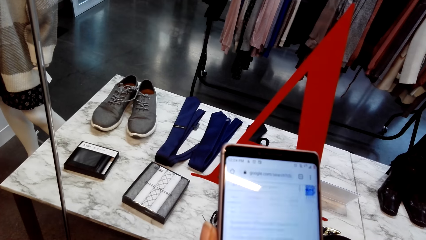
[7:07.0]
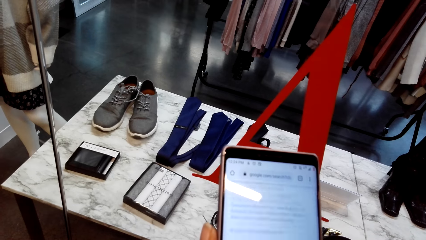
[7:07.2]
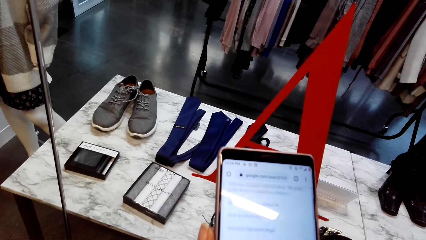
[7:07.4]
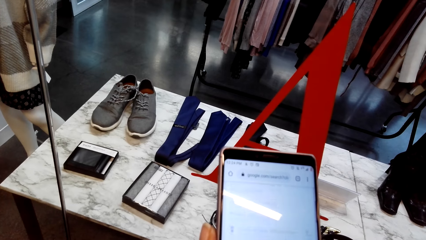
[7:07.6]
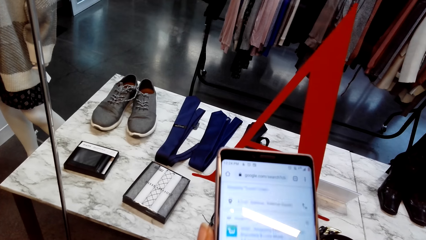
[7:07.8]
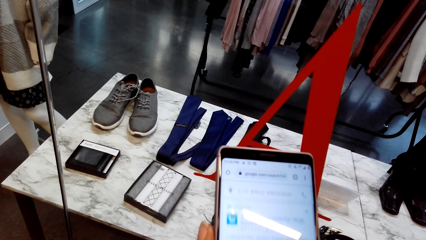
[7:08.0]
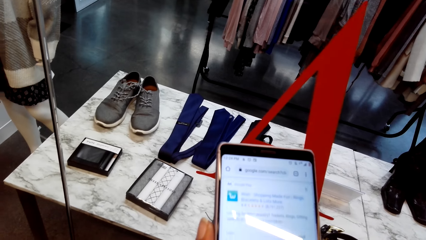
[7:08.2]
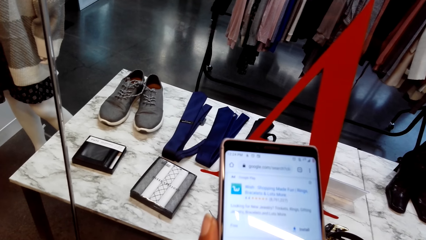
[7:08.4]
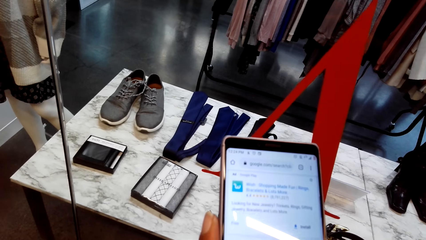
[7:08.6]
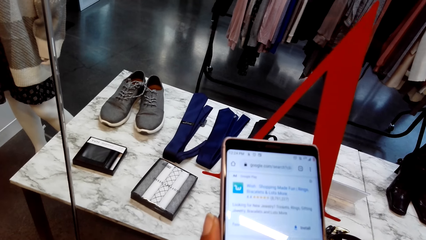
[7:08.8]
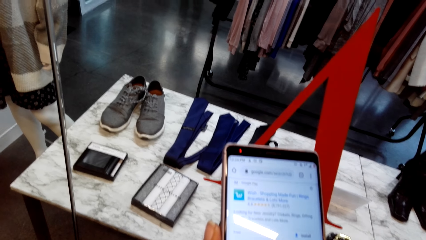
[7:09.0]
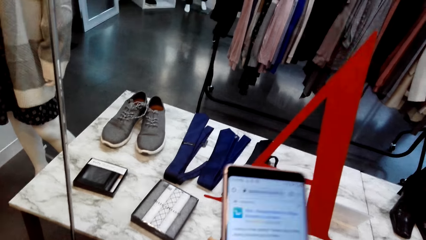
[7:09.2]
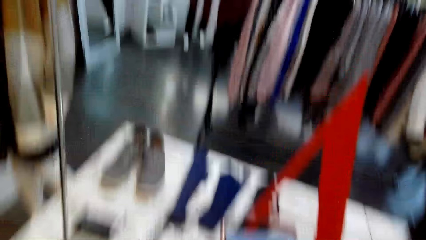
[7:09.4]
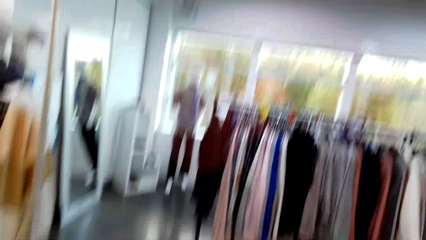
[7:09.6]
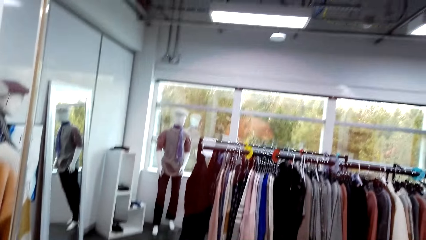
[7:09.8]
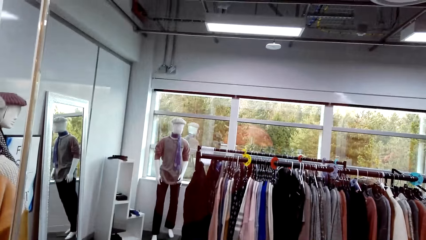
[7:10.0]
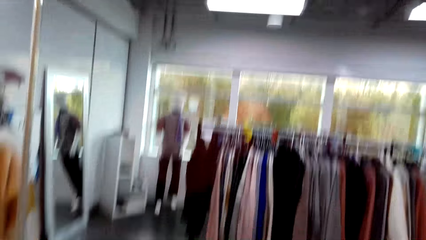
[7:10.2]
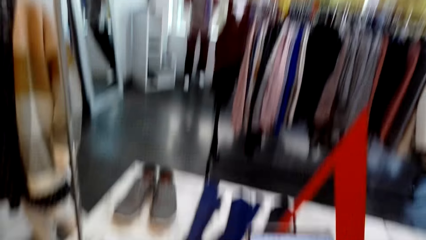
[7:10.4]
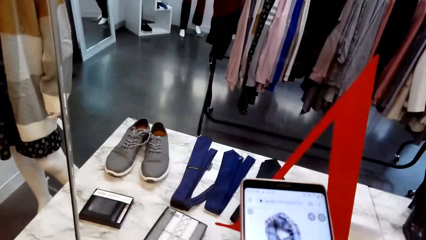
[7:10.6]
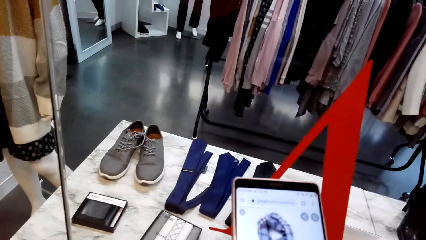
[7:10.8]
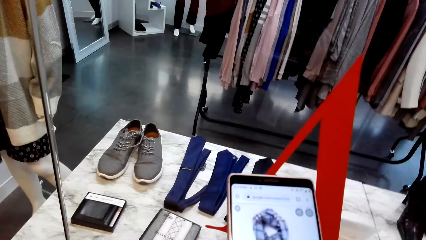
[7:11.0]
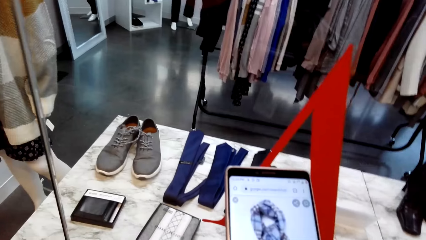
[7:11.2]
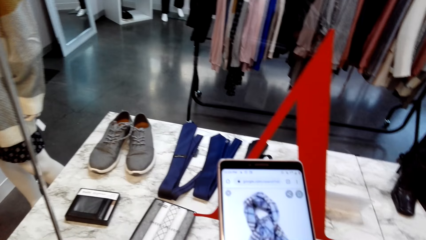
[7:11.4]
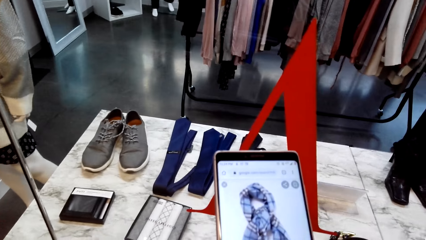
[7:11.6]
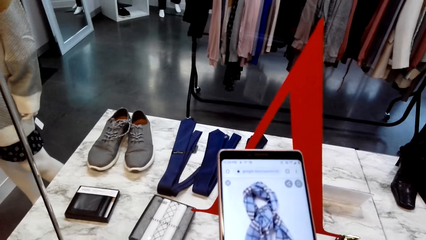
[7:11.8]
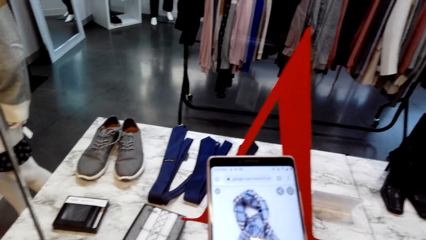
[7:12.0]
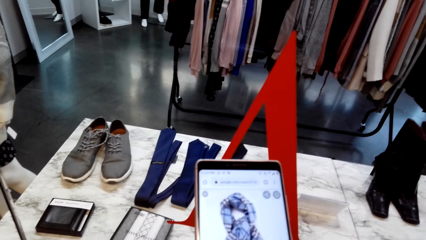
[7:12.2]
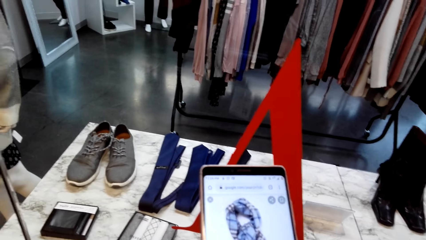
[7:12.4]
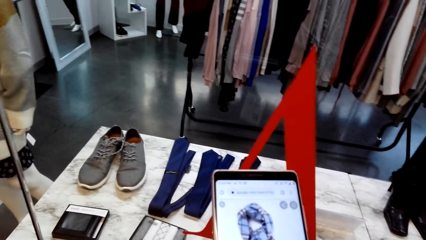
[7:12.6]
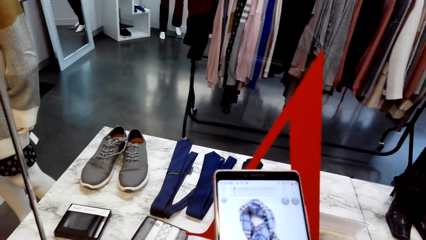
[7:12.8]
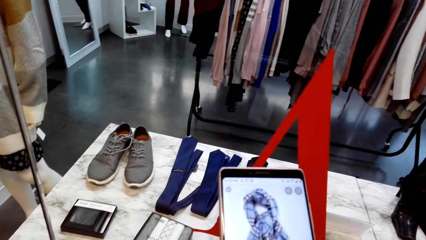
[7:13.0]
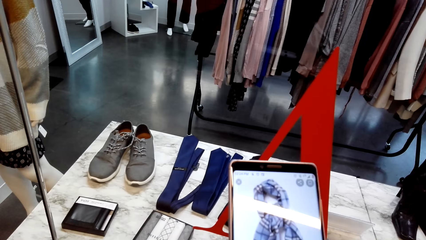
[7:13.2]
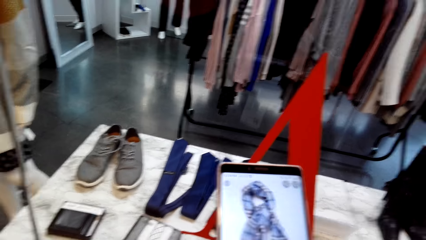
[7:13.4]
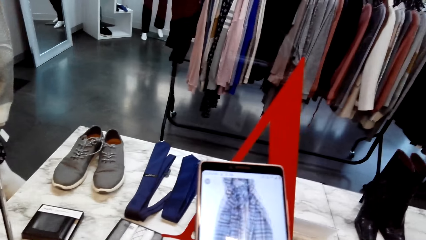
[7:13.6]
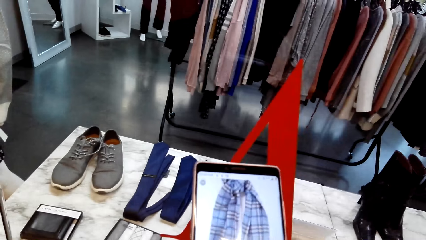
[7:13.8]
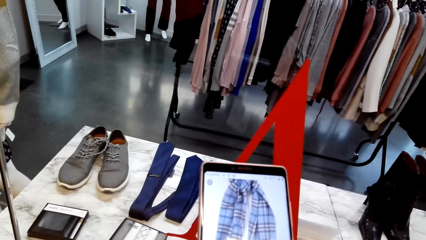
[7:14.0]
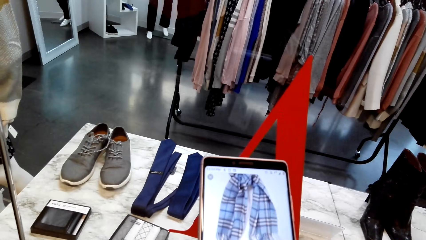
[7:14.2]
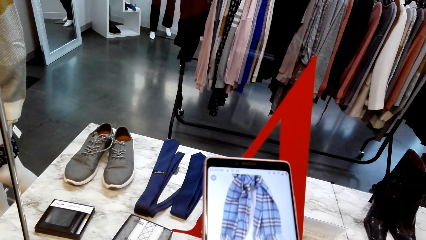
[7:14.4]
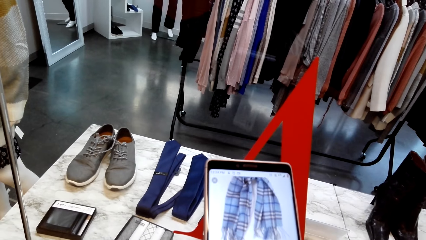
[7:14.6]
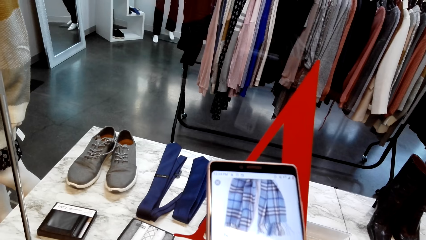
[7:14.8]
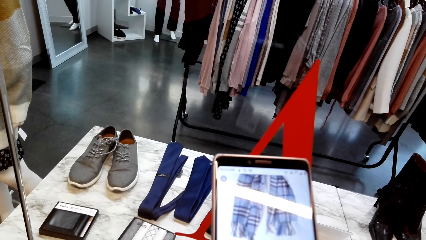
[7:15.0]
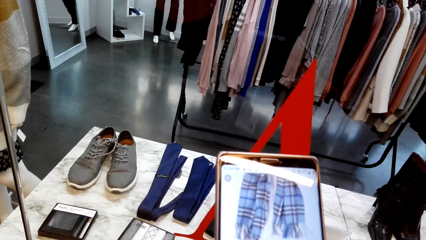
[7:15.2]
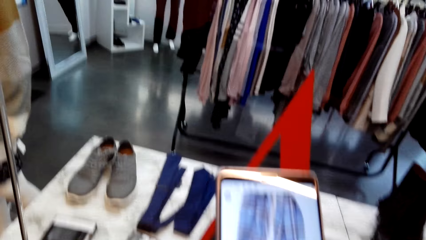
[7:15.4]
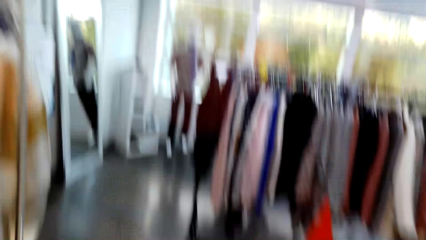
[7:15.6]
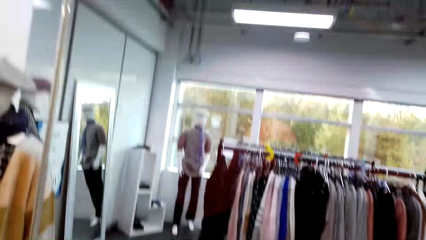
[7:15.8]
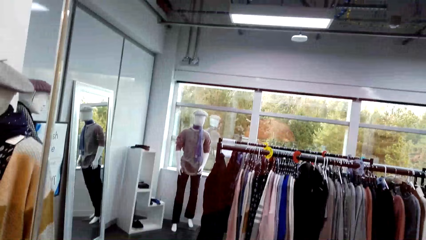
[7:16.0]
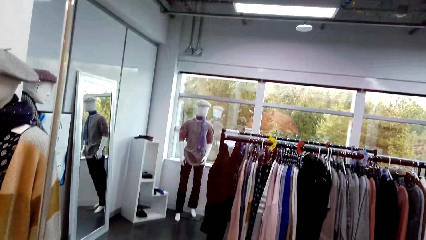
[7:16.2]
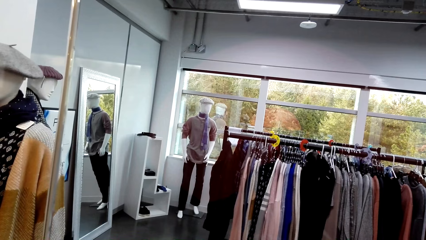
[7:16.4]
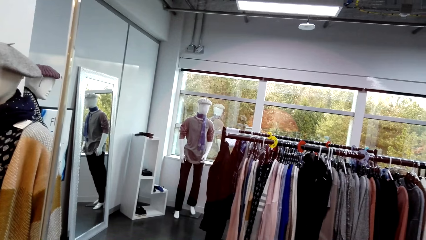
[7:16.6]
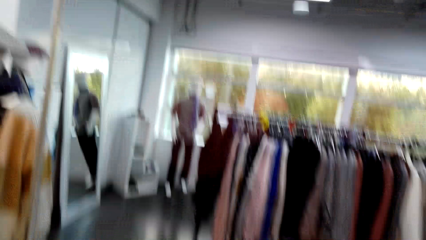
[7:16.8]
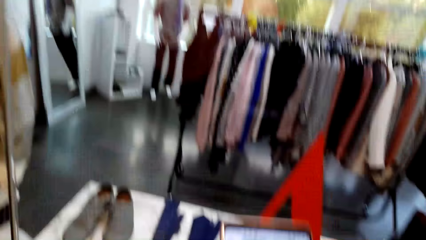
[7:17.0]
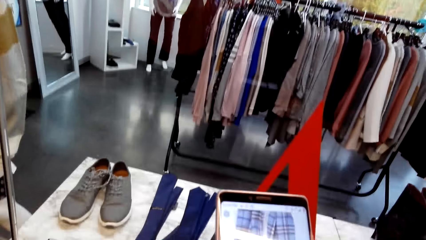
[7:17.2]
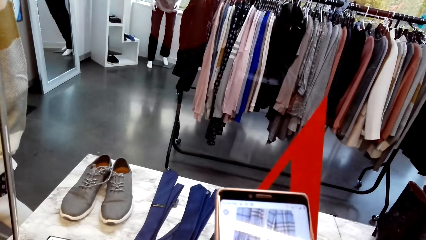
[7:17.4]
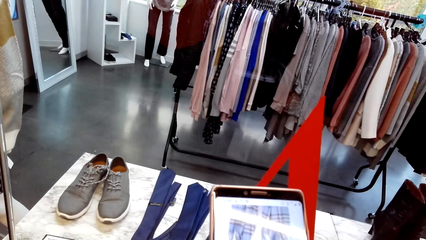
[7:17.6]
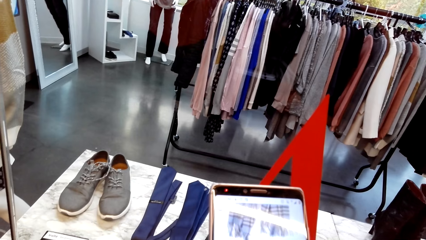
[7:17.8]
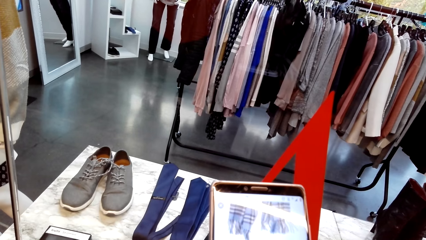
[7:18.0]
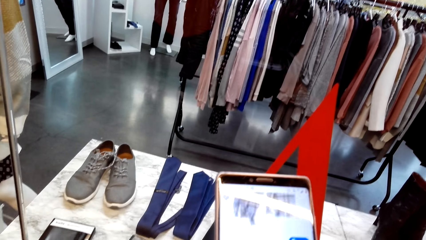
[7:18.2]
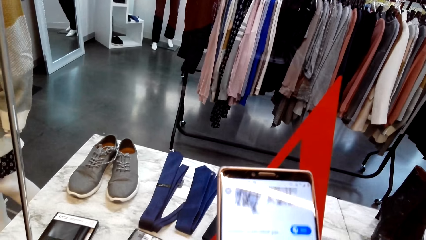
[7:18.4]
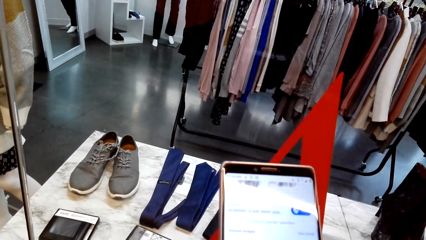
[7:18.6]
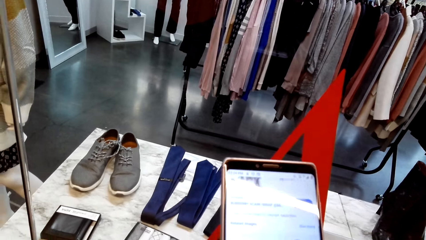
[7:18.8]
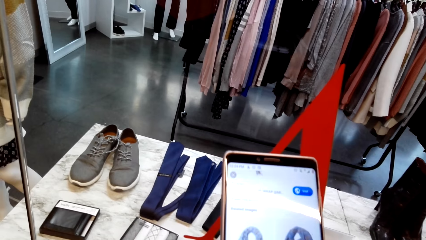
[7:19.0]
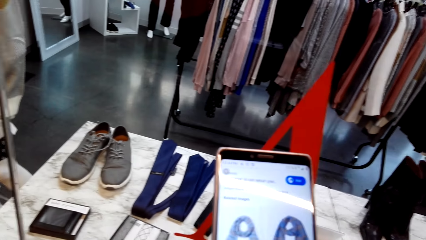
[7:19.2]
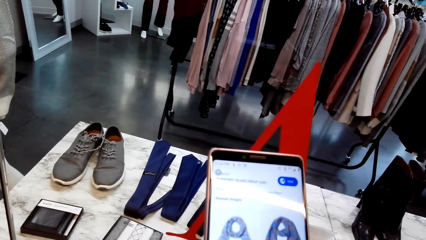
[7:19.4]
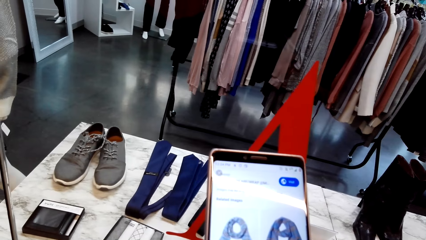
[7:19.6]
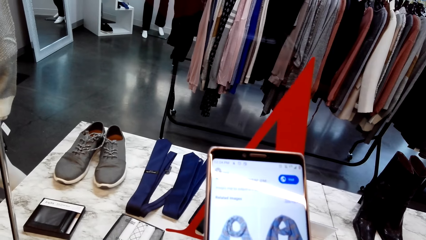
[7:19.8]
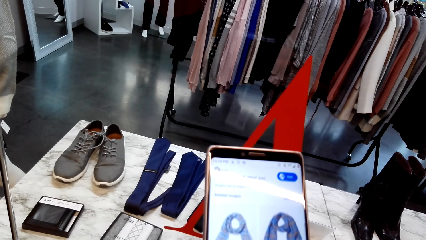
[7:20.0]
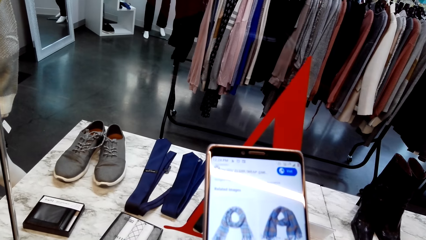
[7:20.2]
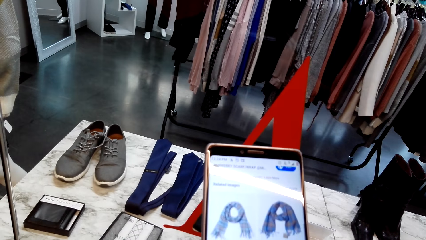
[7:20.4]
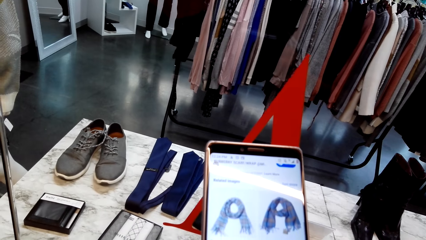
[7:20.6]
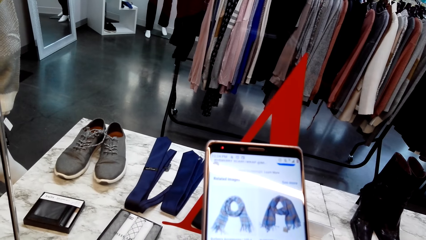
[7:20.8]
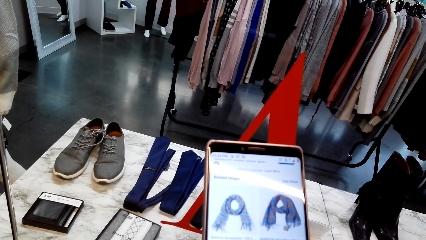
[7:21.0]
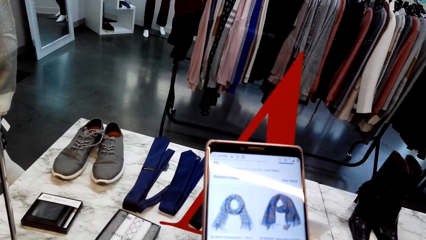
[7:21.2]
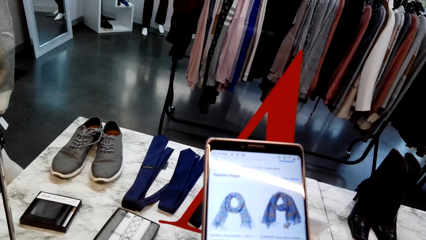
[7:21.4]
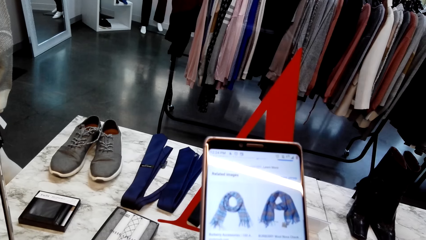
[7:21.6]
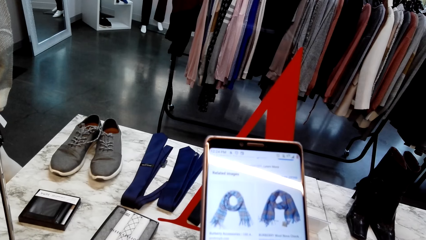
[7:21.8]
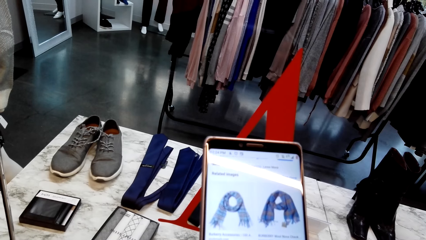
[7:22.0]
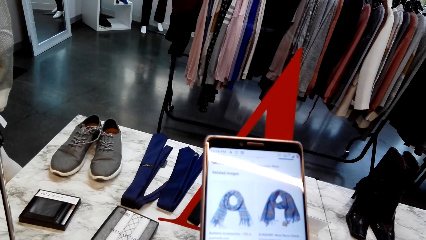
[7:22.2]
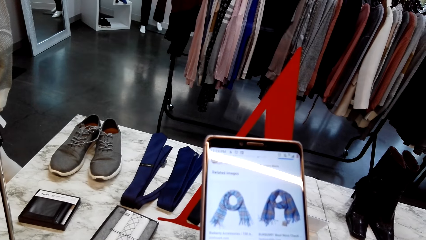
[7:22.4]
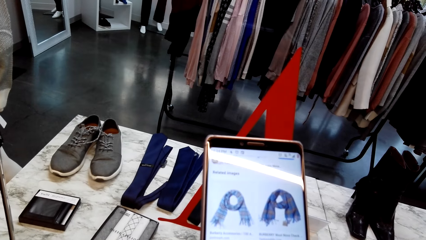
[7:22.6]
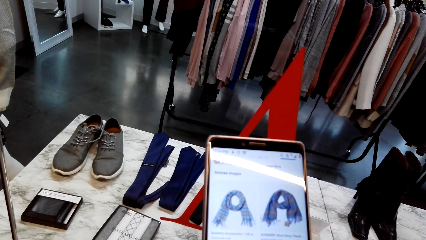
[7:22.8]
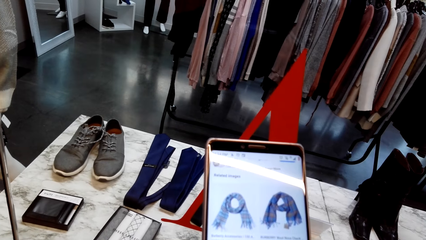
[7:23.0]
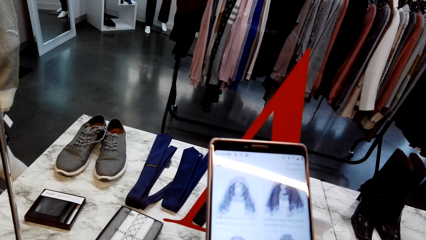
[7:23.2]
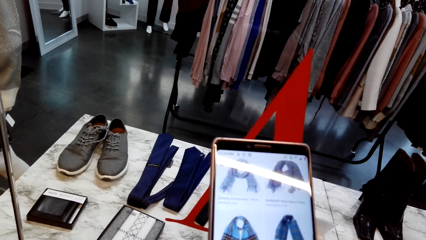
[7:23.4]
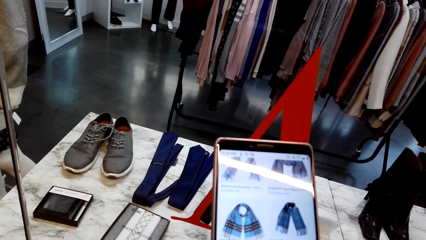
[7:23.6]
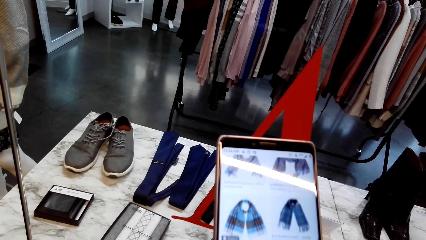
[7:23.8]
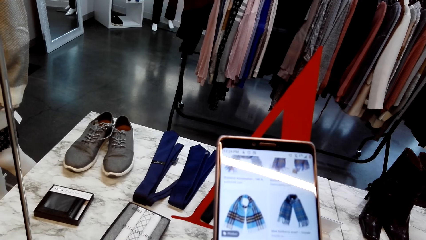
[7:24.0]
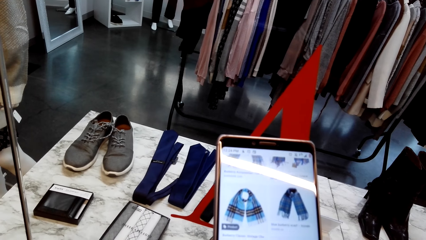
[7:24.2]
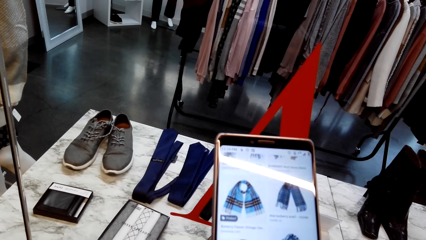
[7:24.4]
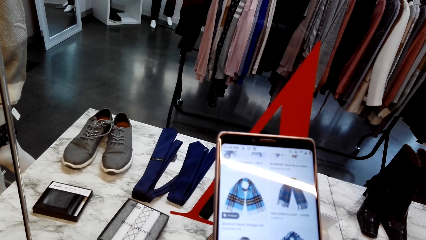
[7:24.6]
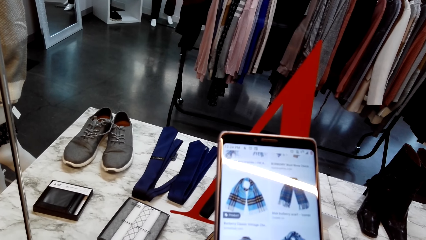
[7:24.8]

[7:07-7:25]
The camera wearer scrolls the phone. They scroll the phone again. They do window shopping. They stare at the phone. They scroll the phone. They talk. They do window shopping. They look around. They talk. They scroll the phone. They stare at the phone.
